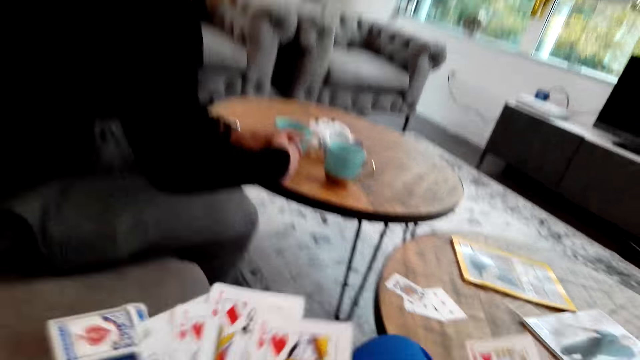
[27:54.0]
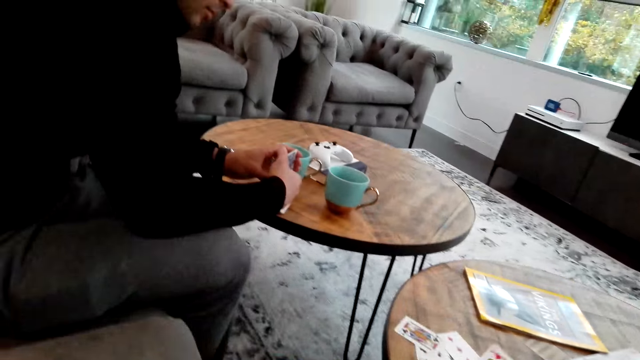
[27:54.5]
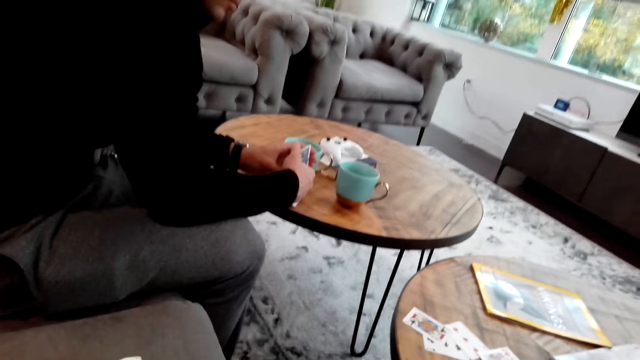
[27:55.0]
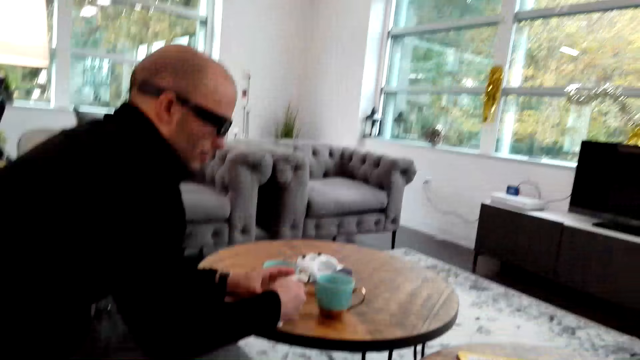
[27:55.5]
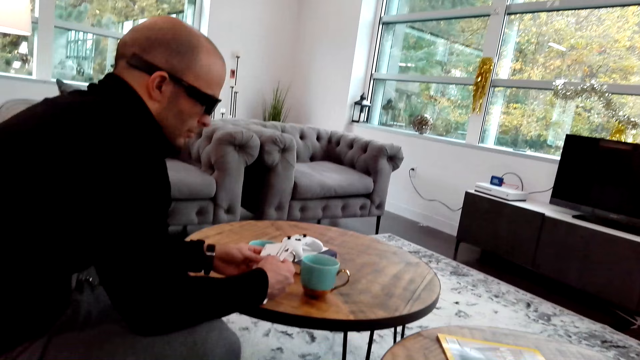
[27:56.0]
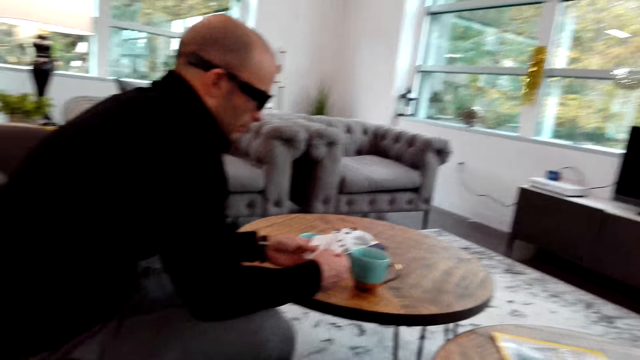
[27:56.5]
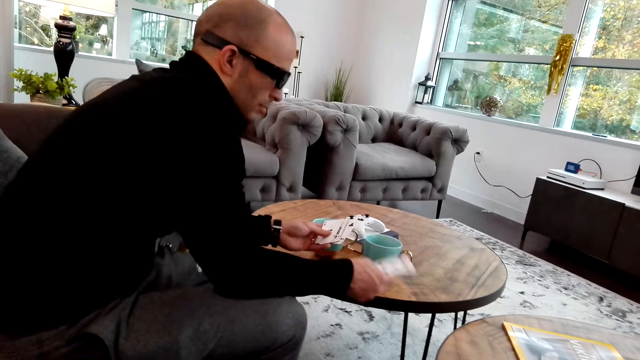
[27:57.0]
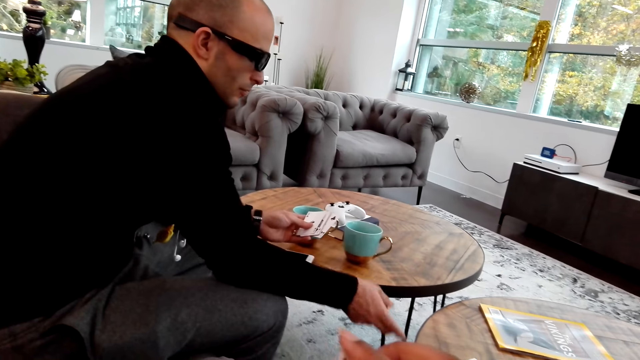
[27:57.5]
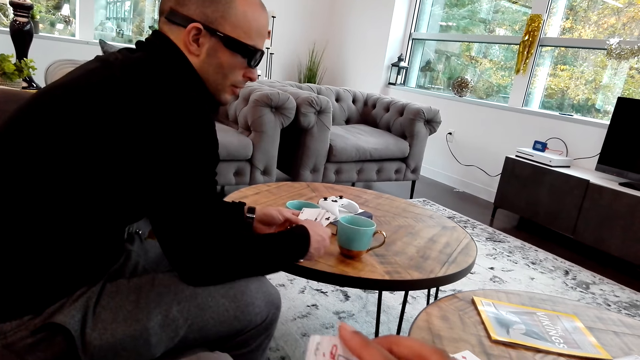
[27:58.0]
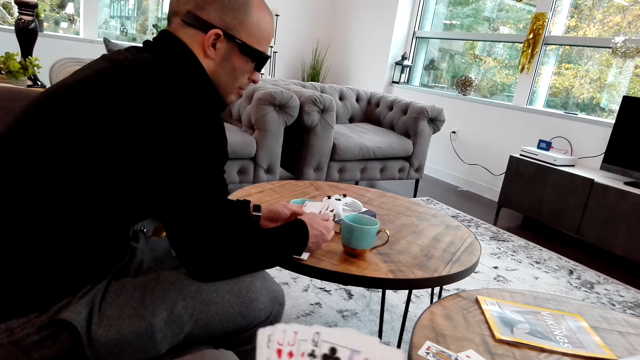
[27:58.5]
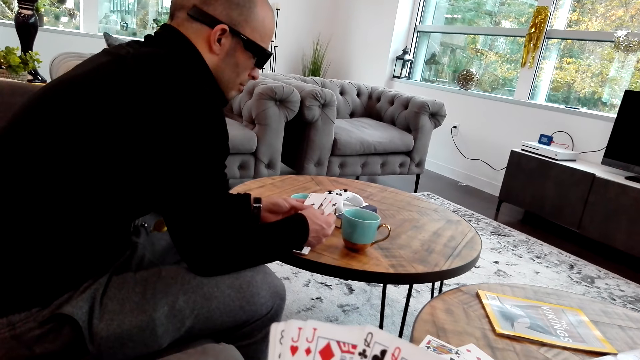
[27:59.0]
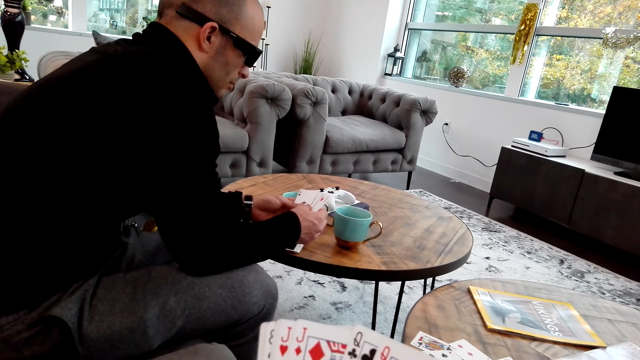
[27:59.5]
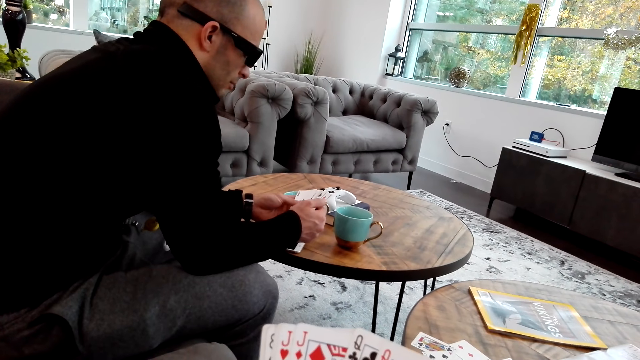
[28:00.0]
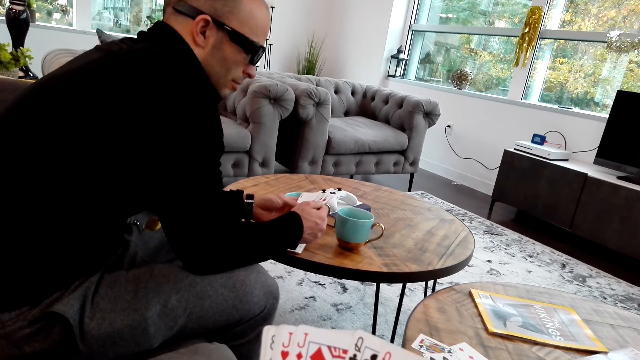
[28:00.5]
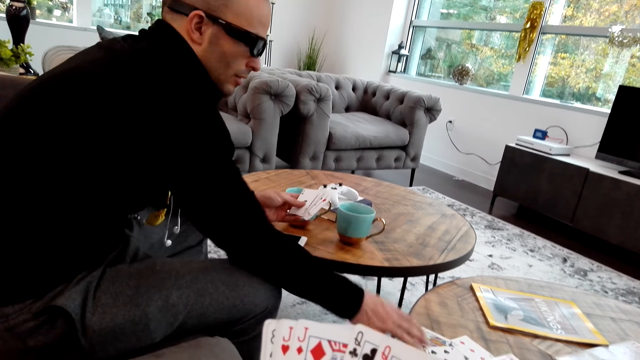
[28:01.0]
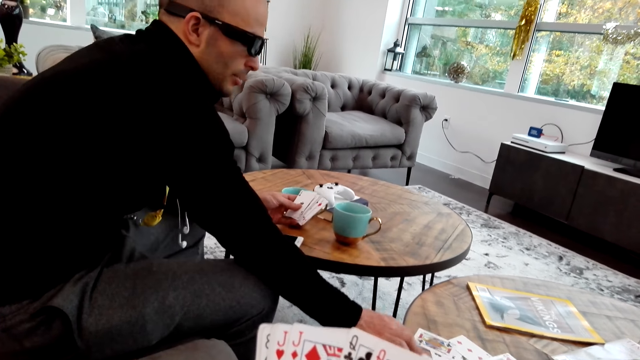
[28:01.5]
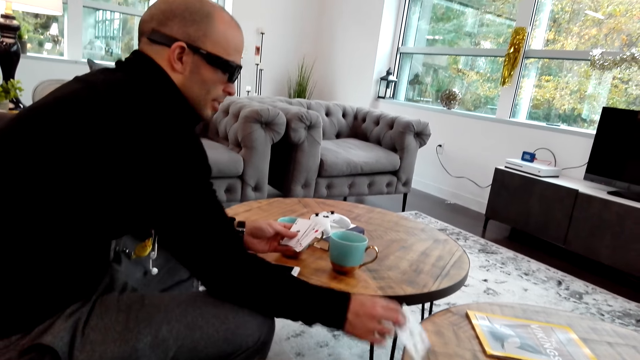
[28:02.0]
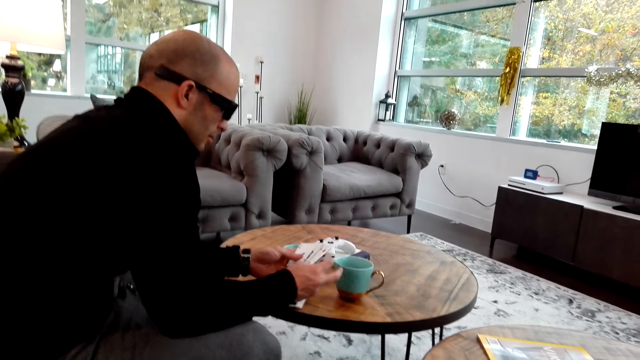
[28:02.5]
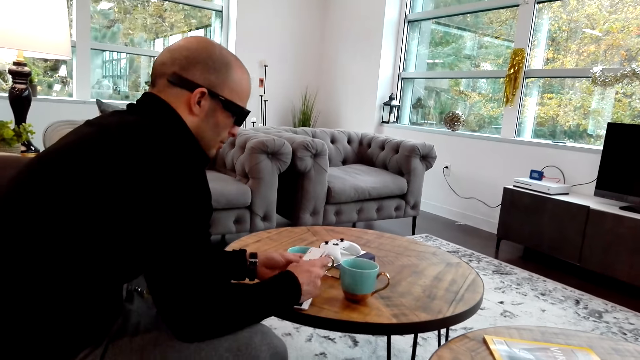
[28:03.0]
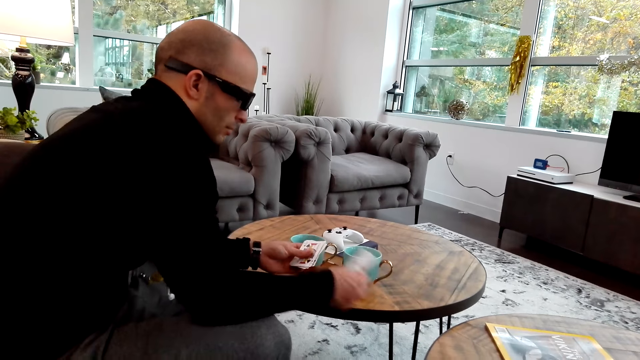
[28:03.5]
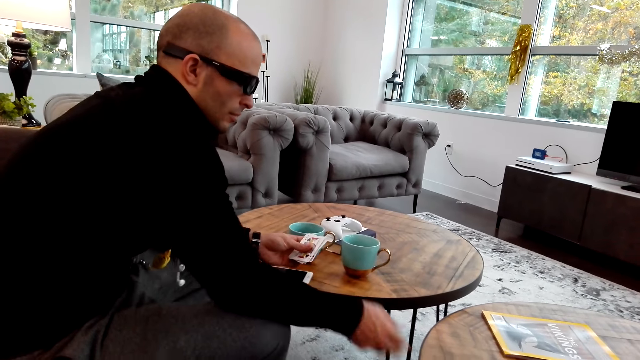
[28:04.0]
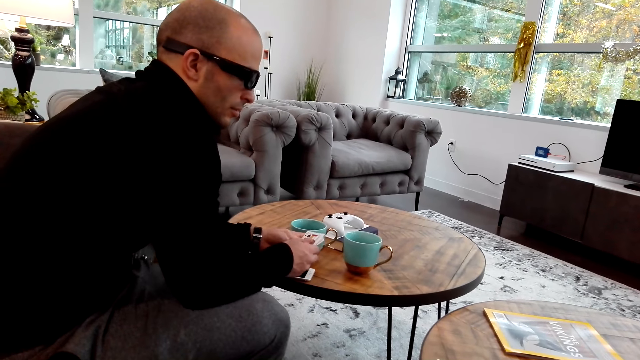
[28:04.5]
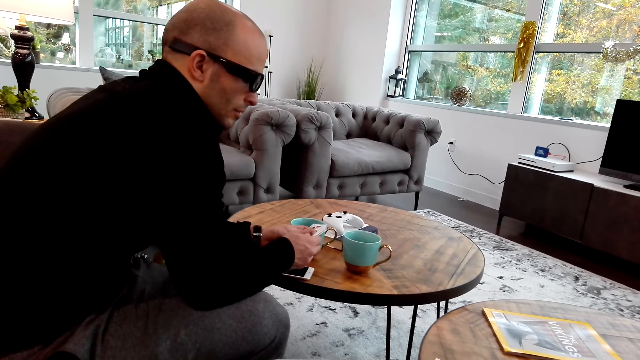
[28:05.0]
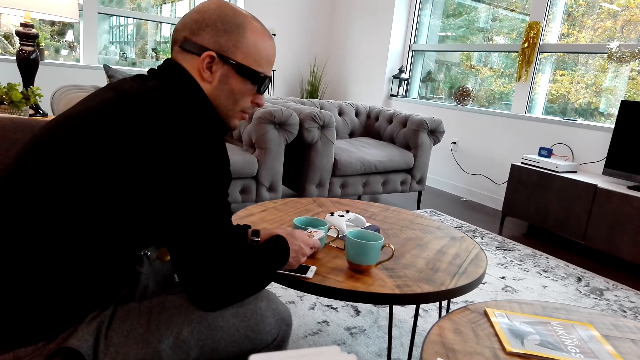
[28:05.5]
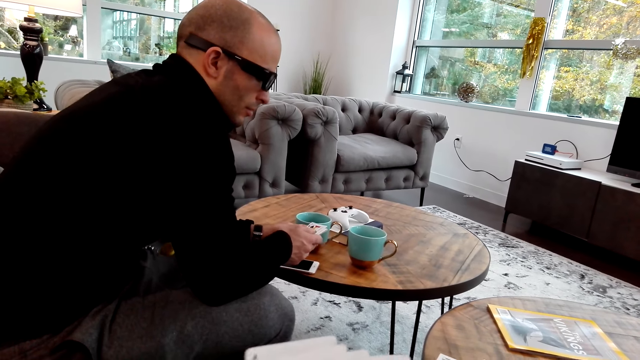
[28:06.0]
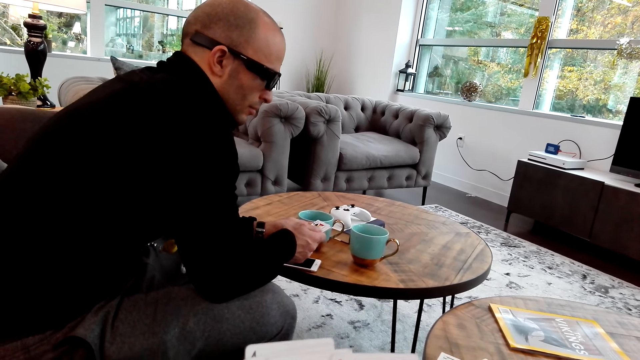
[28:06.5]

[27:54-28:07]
The camera wearer puts the card on the table. A person holds the cards, moves the cards on the hand and puts the card on the table. The camera wearer moves the cards on the hand. The person moves the card on the hand, takes the card from the table and puts the card on the table. The camera wearer moves the card on the hand.

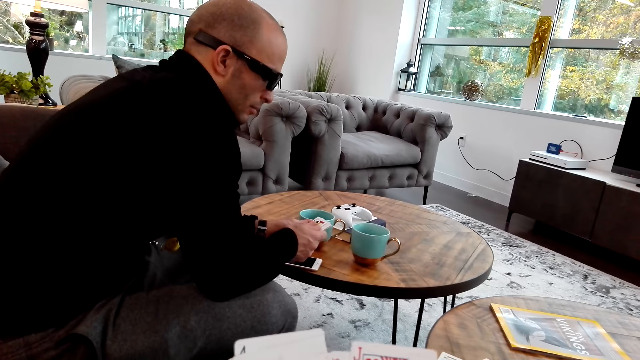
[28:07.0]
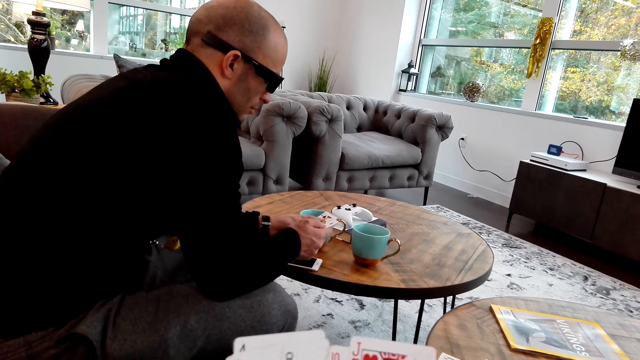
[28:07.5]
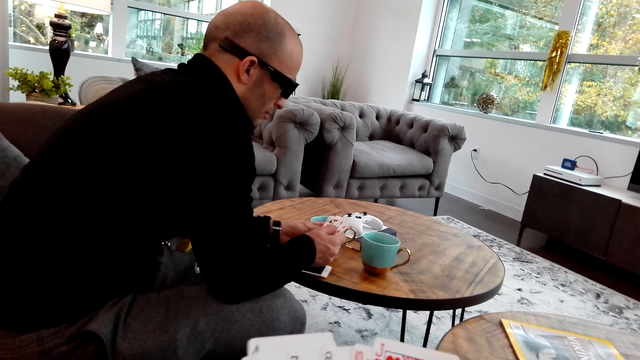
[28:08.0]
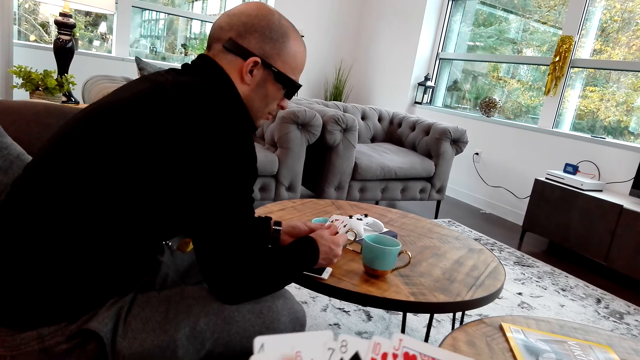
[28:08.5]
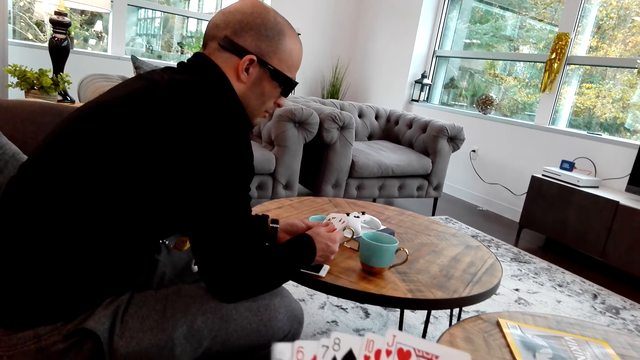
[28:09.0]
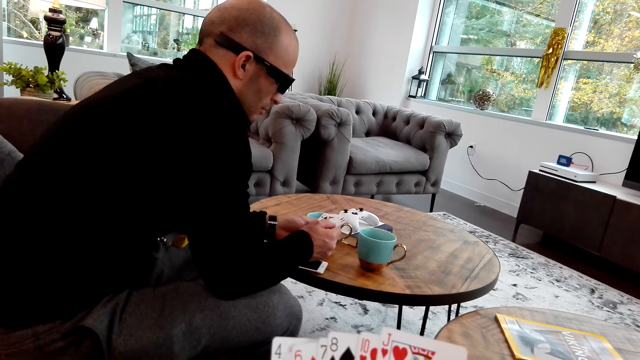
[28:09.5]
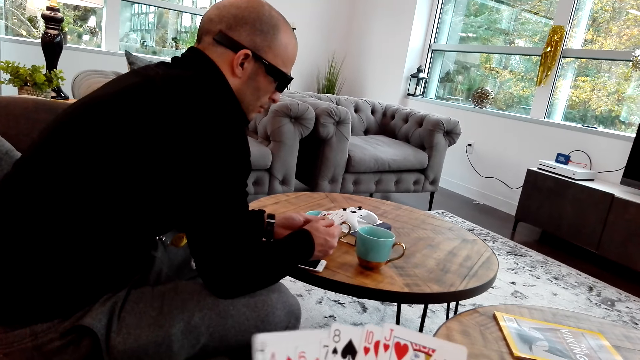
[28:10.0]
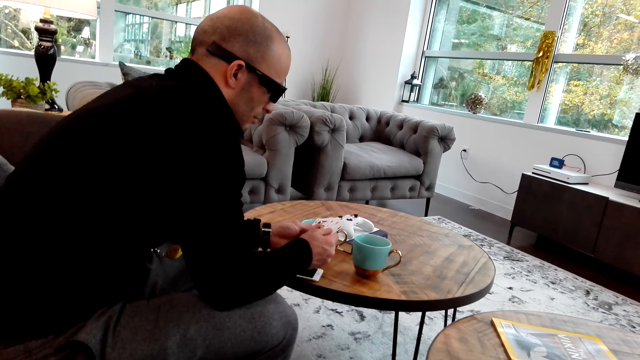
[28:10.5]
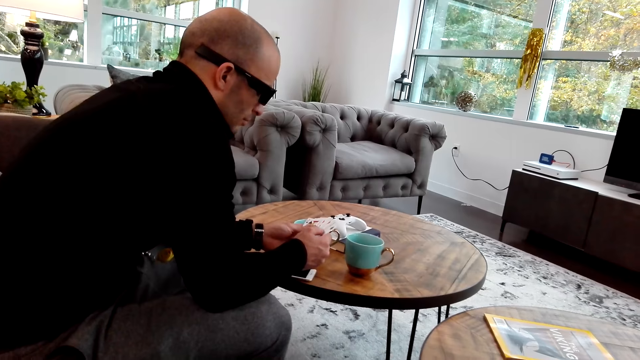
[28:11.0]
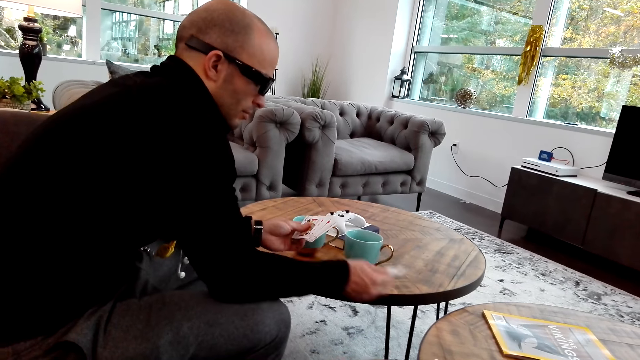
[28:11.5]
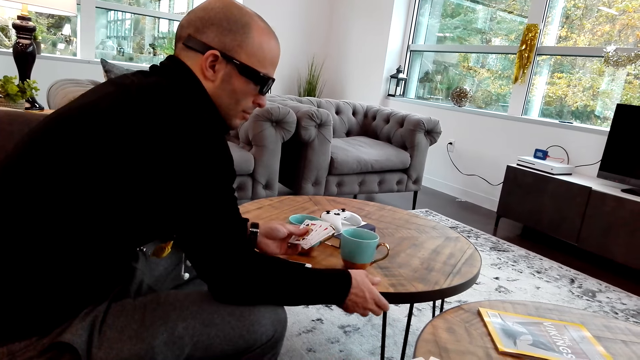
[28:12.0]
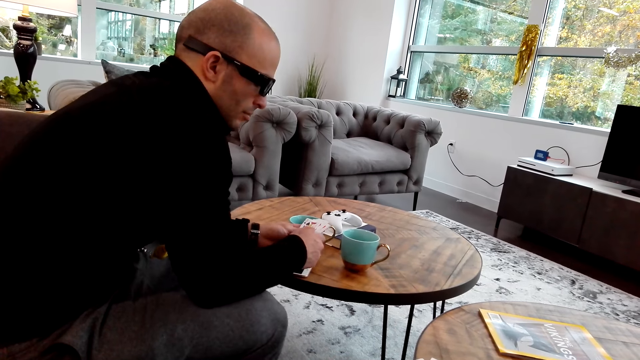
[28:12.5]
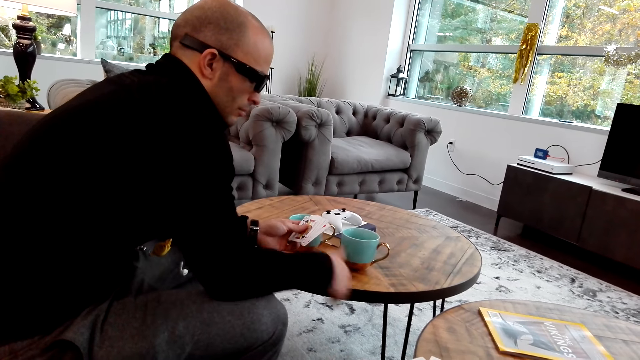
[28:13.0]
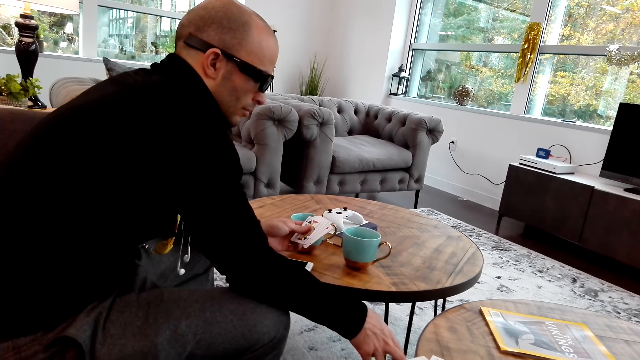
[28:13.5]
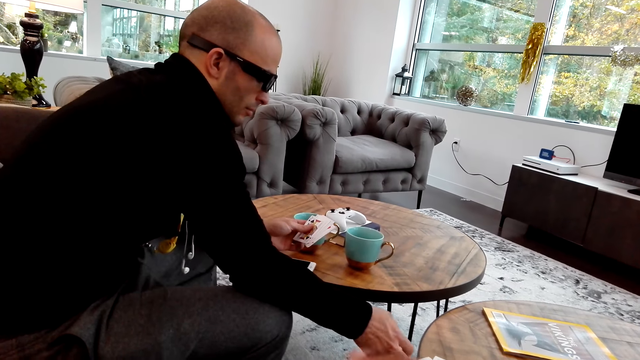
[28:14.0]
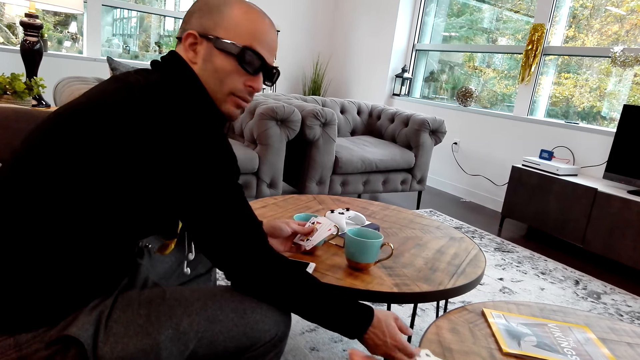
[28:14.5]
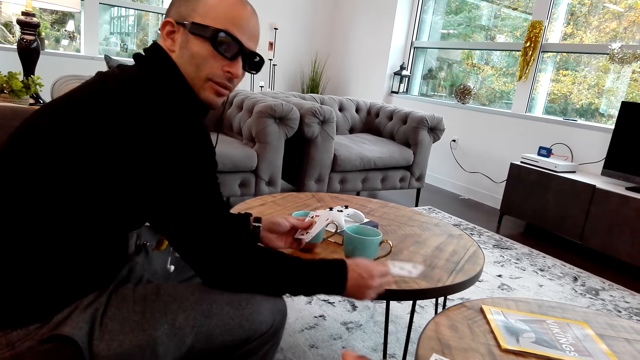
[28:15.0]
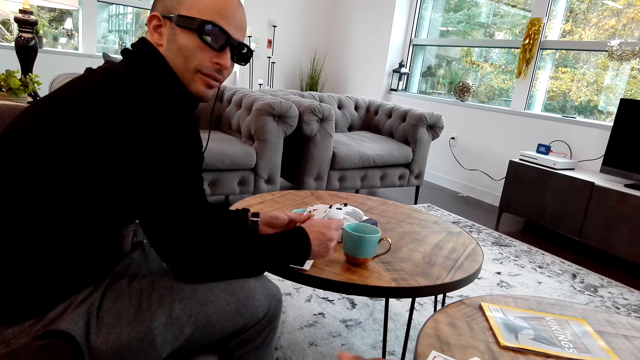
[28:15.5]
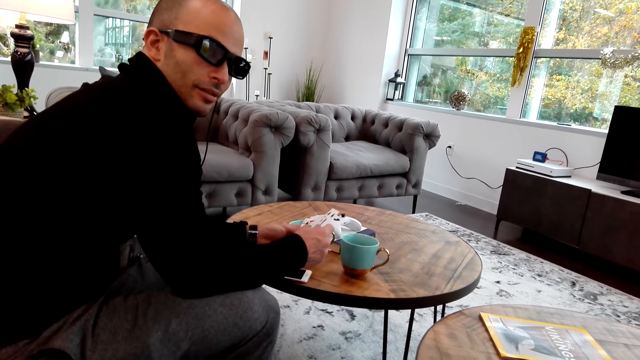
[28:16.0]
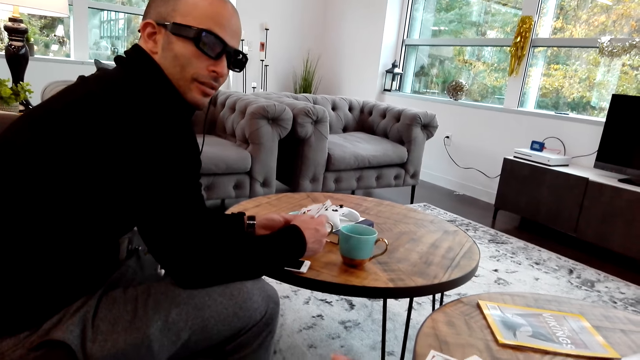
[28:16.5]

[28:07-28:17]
A person moves the cards on the hand, puts the cards on the table and takes the card from the table.
